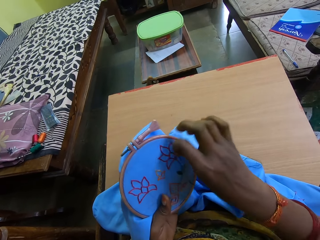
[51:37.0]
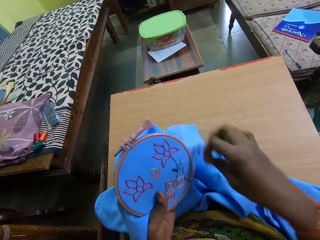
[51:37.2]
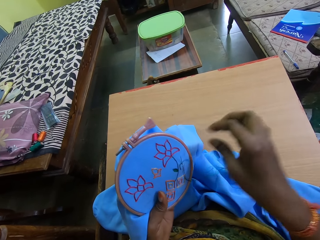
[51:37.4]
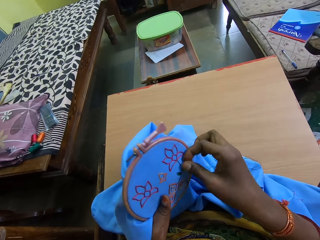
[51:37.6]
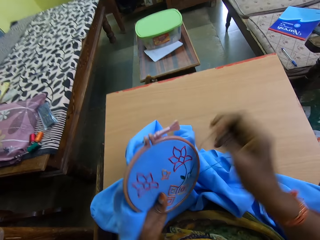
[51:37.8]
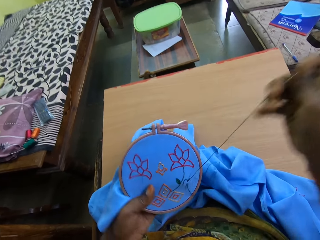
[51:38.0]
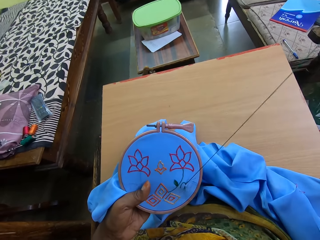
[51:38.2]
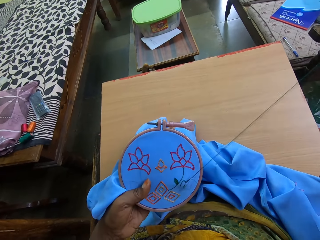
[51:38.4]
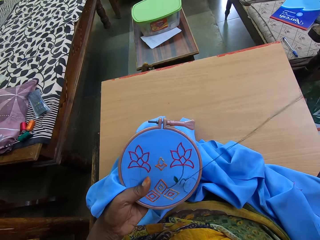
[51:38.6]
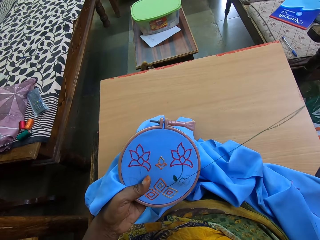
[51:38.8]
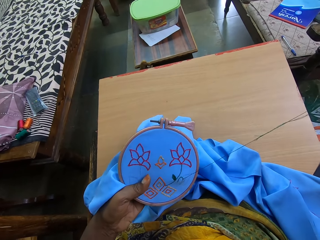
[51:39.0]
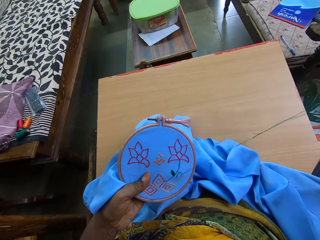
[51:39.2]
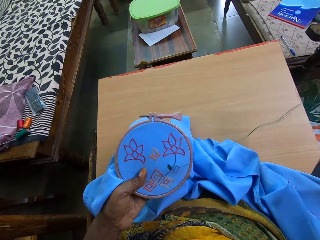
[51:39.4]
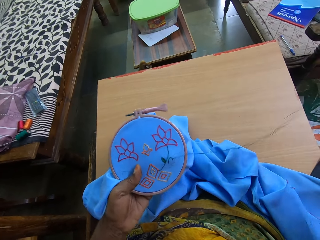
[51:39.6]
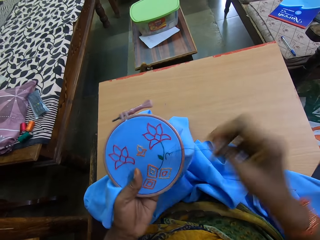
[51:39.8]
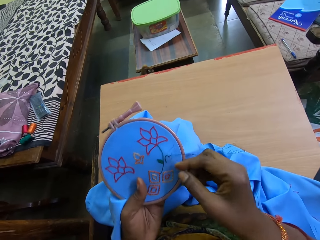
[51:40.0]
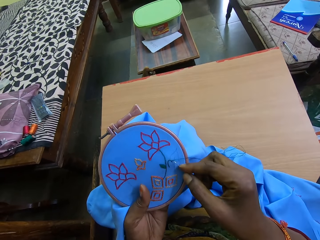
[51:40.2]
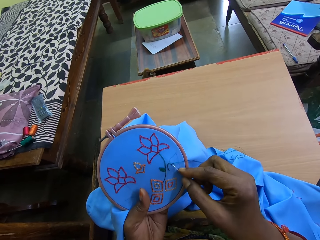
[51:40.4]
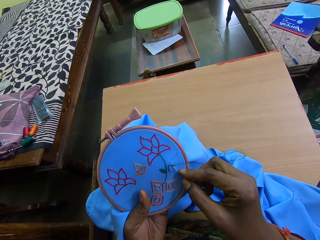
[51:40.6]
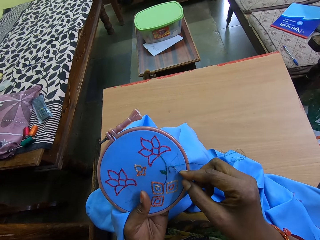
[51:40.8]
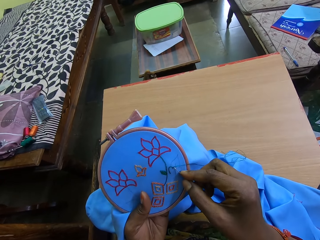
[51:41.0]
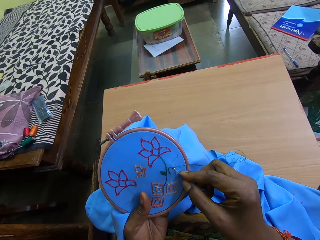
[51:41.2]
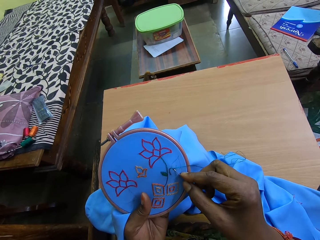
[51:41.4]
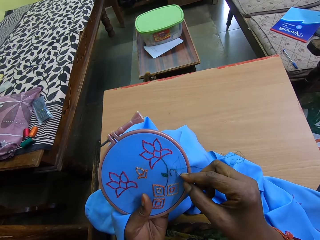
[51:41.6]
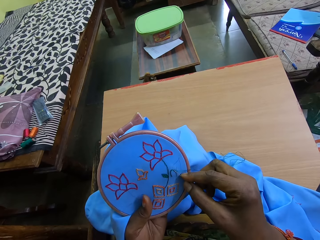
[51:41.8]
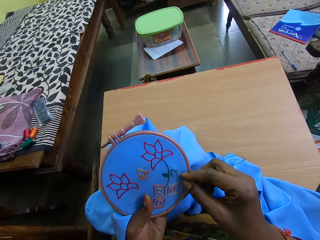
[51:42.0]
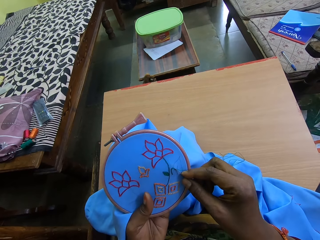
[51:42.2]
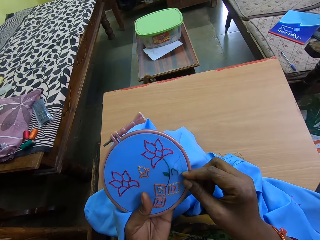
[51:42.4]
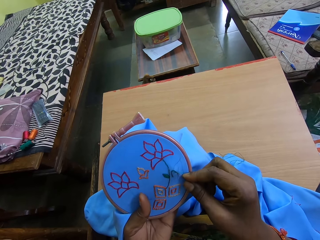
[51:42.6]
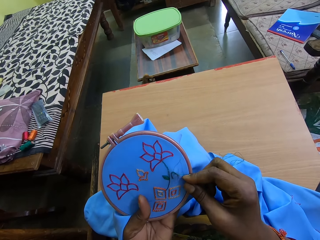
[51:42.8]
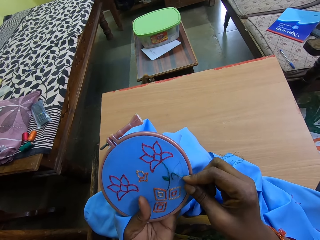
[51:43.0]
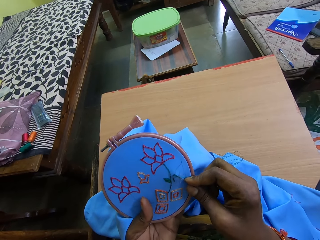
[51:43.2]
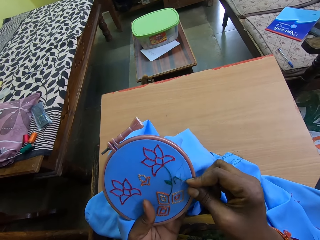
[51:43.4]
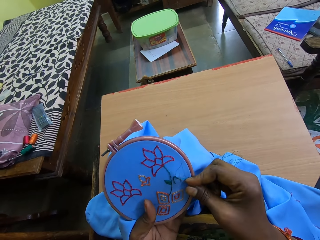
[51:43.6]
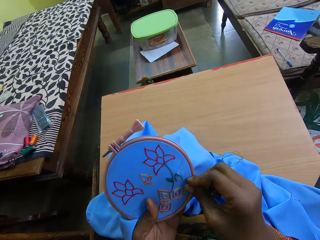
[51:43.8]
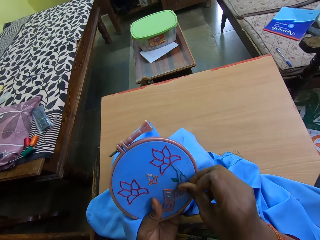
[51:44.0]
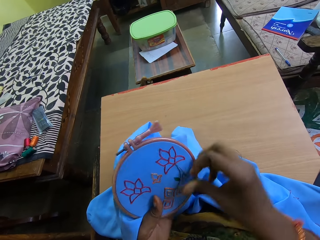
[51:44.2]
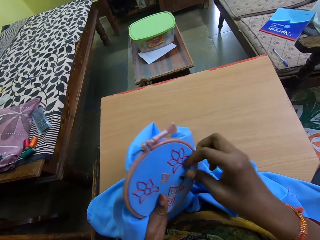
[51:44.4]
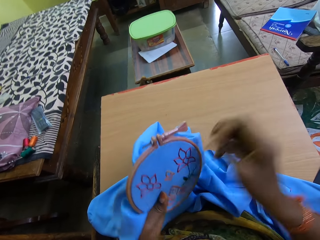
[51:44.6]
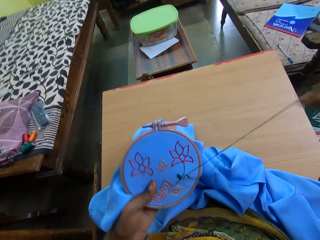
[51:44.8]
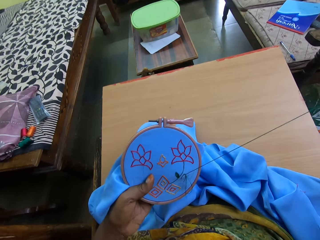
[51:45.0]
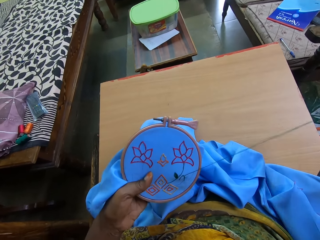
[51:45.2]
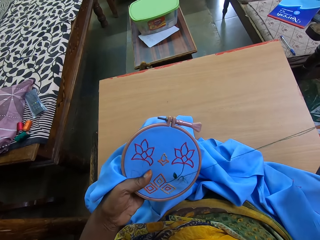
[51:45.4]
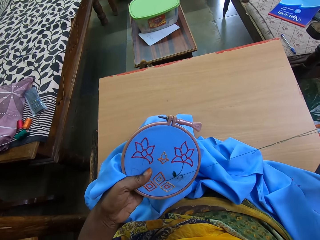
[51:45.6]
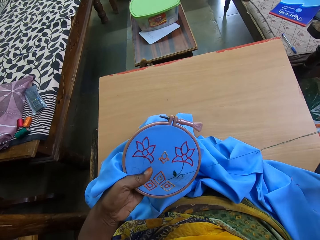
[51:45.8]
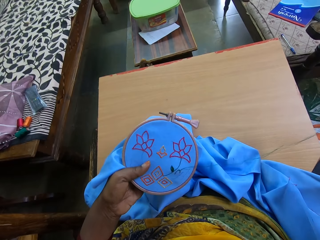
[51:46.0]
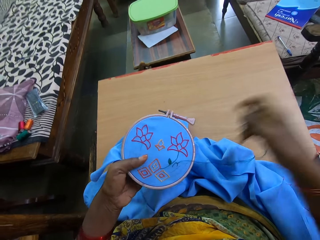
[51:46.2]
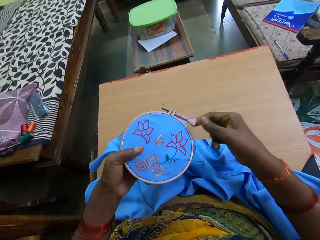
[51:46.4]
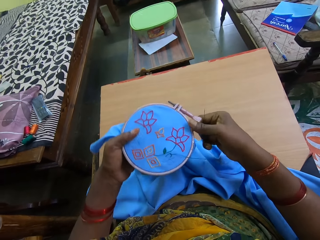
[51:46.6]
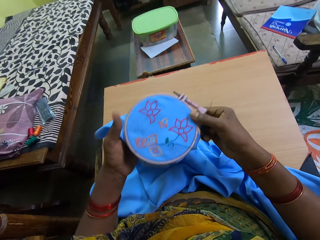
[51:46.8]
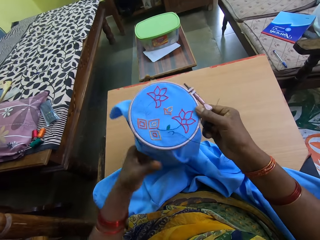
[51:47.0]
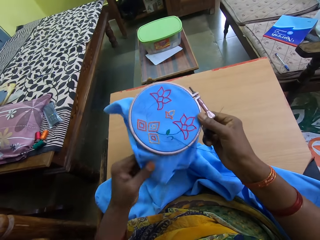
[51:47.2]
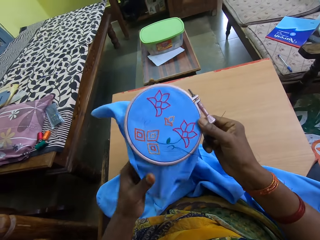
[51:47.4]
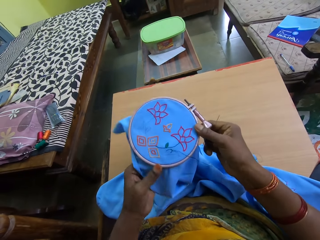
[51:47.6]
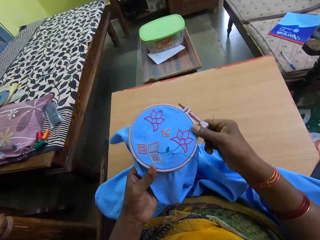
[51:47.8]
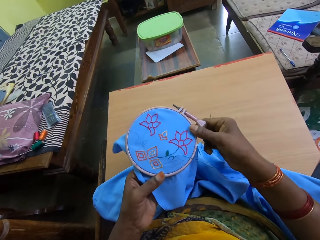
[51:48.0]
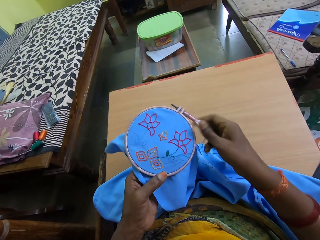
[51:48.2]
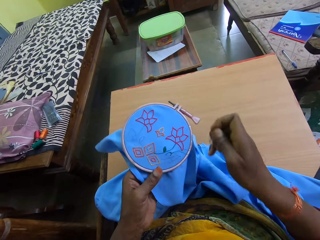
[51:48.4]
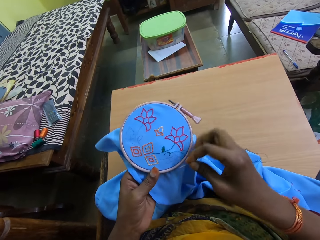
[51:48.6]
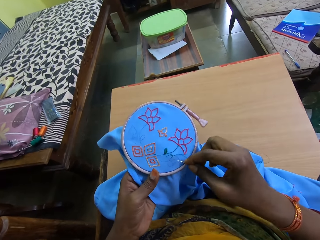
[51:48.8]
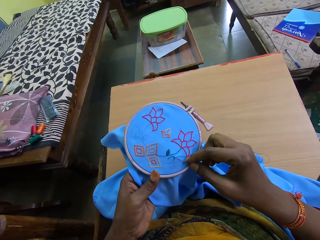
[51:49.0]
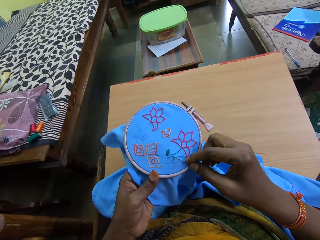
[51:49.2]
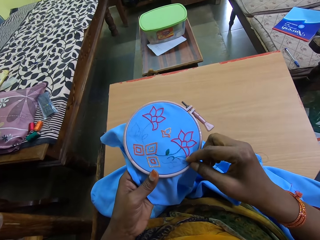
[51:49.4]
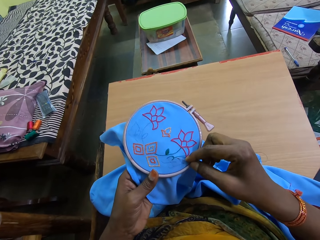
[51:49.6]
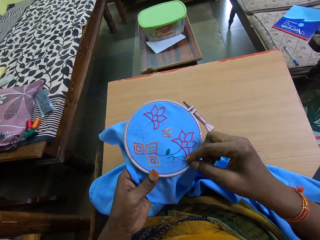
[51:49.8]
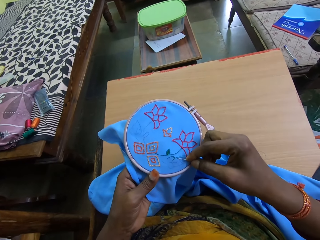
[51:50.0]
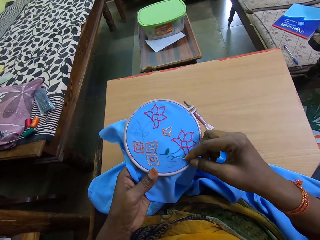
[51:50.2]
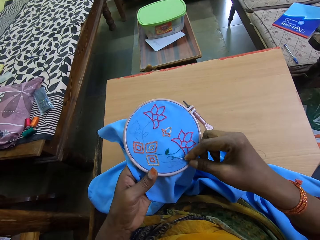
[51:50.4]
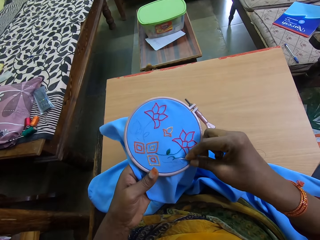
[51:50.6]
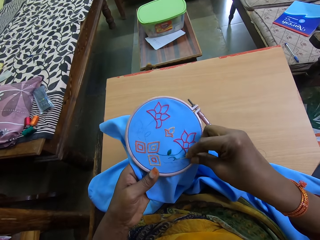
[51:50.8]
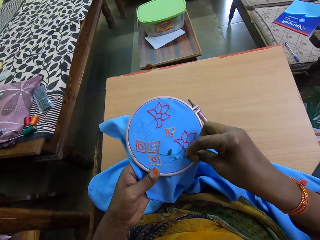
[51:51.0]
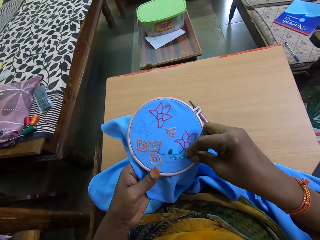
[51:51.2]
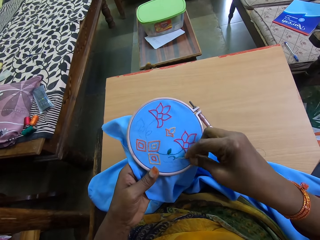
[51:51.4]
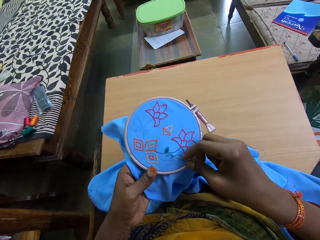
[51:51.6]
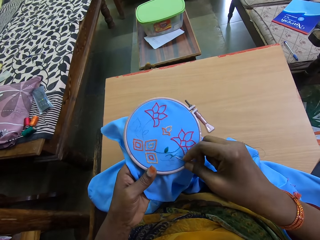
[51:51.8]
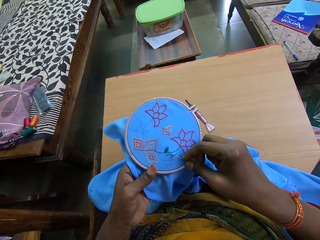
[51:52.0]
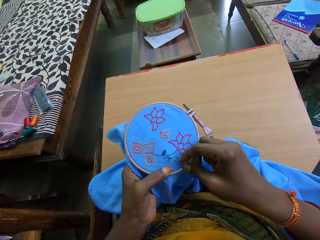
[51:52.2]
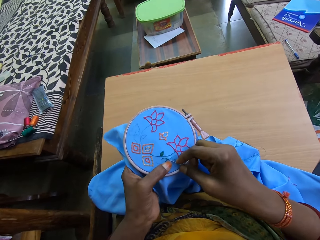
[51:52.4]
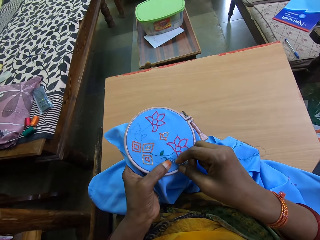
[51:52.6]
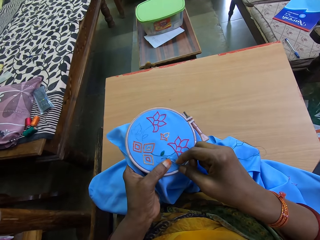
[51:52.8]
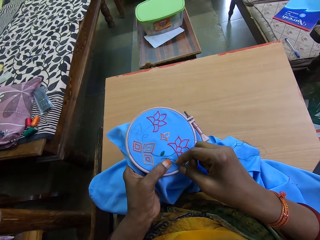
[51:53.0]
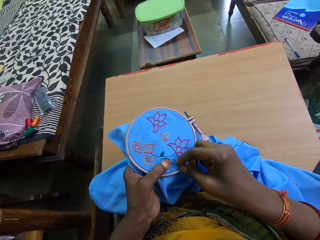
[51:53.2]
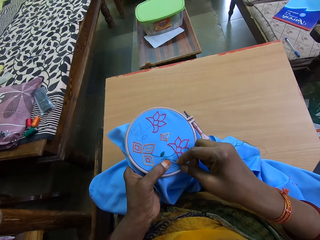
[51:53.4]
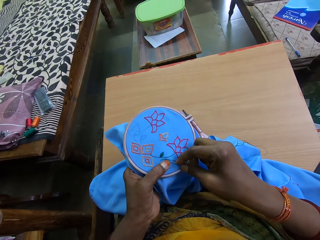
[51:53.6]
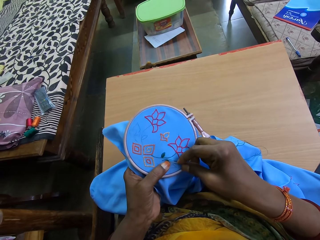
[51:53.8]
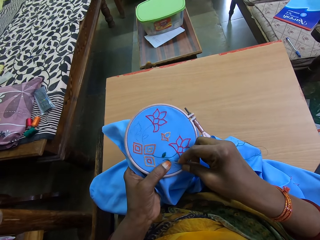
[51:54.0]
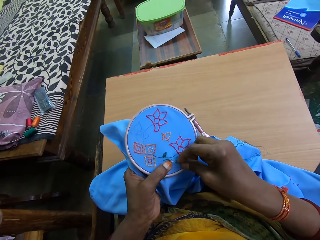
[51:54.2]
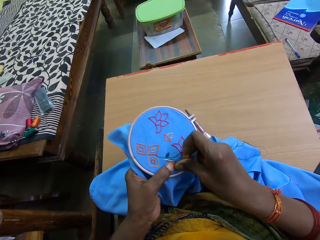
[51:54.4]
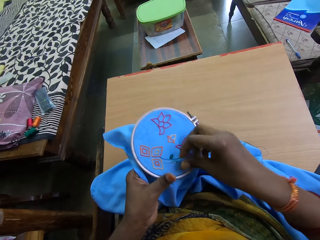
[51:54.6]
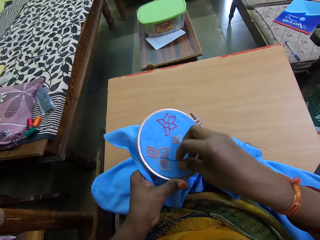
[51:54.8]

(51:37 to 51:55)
The camera wearer passes the embroidery hoop from her left hand to her right hand. She adjusts the fabric on the embroidery hoop with her left hand. She holds the fabric with her right hand. She holds the embroidery hoop with her left hand. She embroiders the fabric on the hoop with the needle and thread in her right hand.

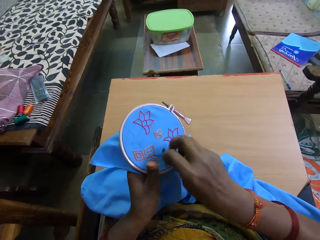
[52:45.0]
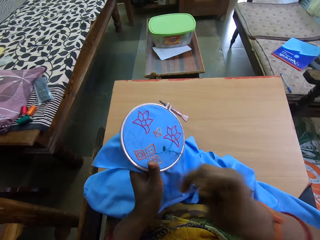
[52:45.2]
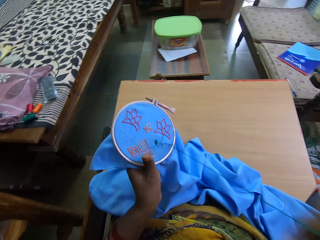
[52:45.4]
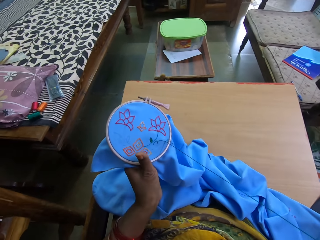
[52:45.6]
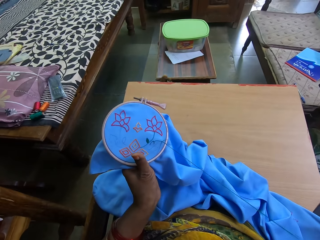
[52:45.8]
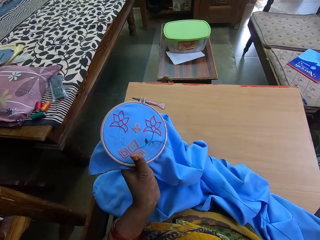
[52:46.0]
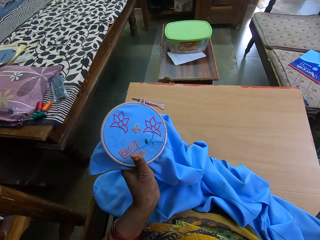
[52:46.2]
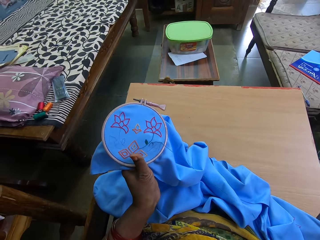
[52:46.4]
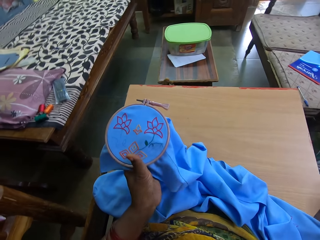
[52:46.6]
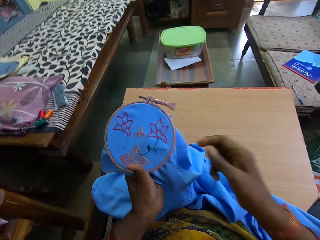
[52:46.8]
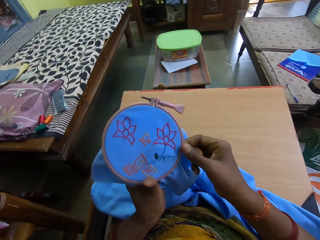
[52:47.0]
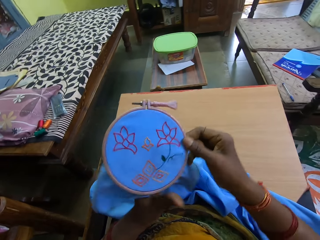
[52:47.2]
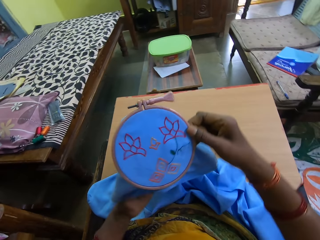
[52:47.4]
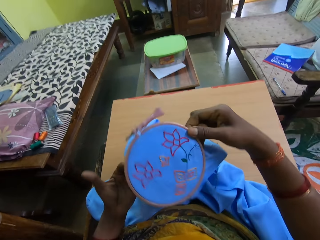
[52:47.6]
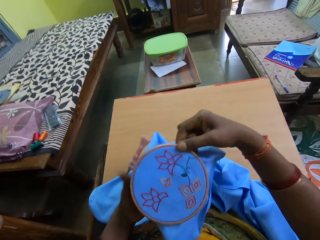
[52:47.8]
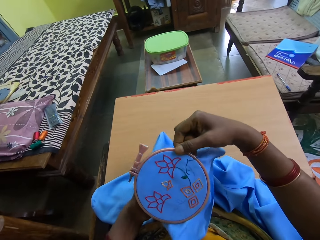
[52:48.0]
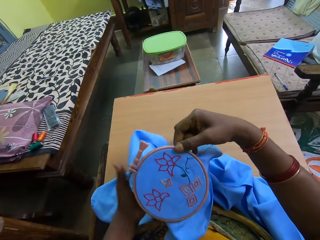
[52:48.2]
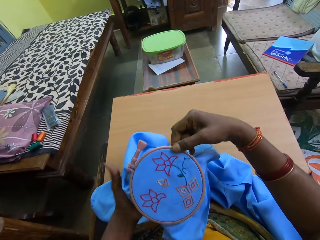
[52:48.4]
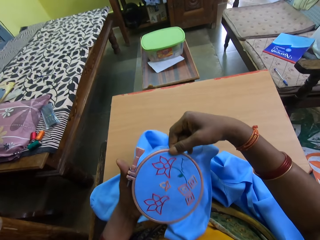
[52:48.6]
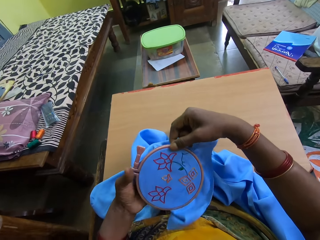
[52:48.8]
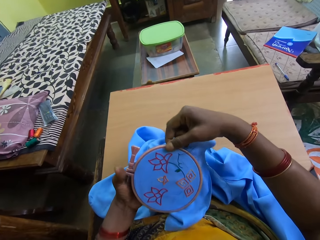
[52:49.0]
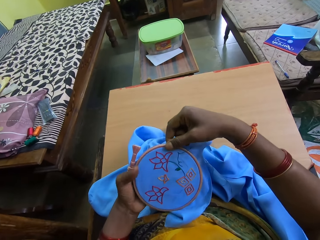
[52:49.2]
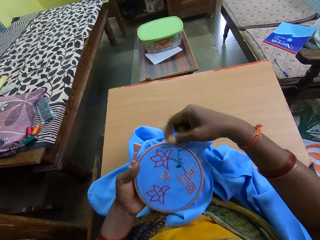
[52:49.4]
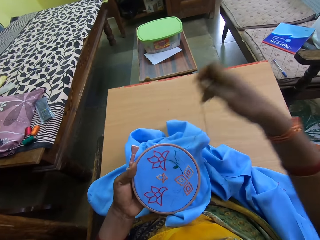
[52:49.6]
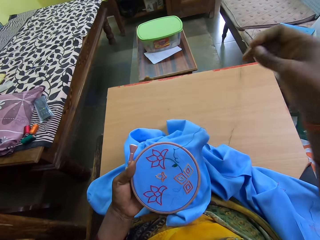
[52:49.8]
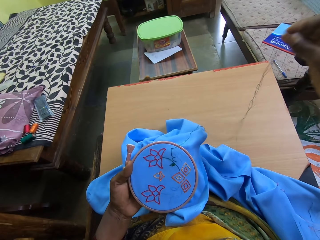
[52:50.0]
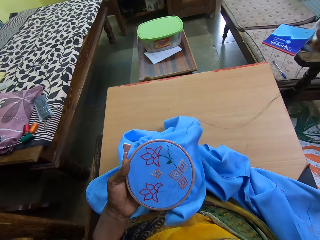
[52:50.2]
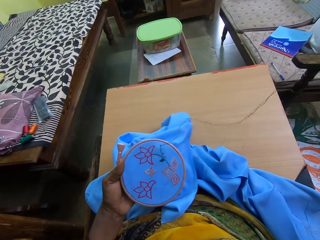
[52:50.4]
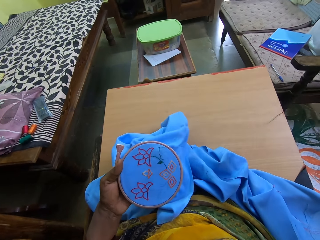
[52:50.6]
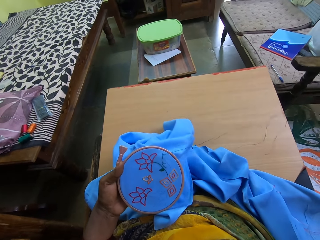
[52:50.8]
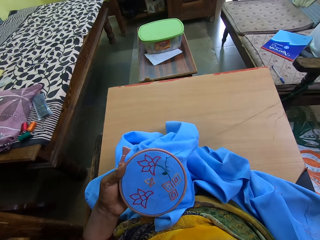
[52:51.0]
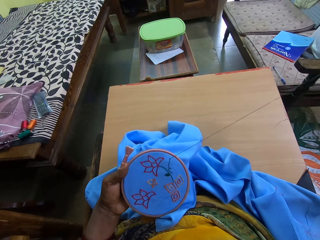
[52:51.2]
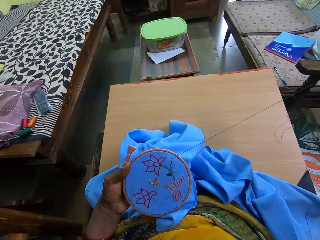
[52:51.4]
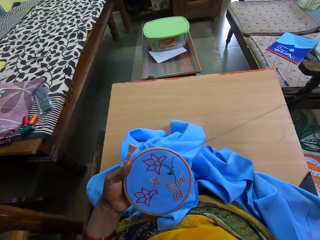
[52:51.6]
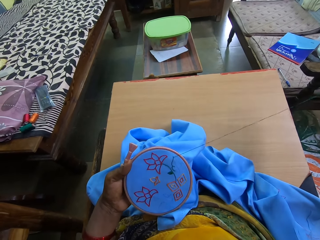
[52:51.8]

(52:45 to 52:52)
The camera wearer holds the embroidery hoop with her right hand. She holds the embroidery hoop with her left hand. She pulls the needle and thread from the fabric on the hoop with her right hand.
